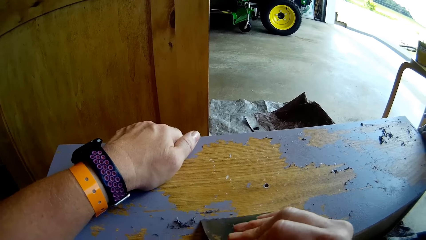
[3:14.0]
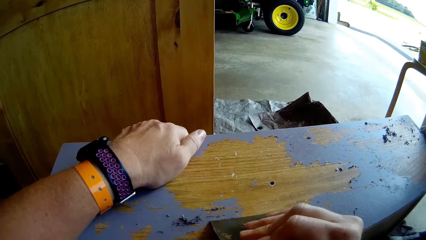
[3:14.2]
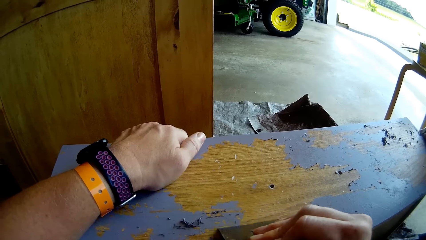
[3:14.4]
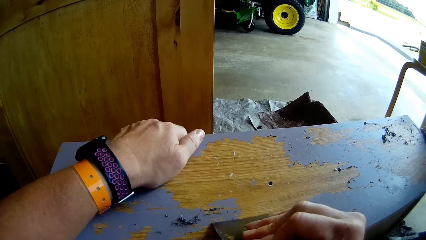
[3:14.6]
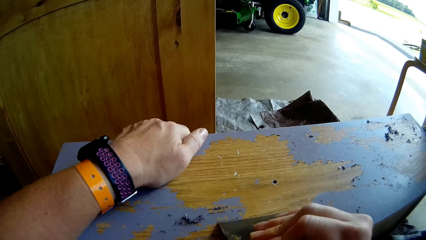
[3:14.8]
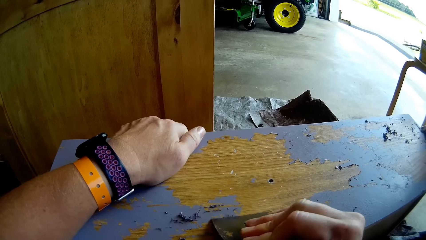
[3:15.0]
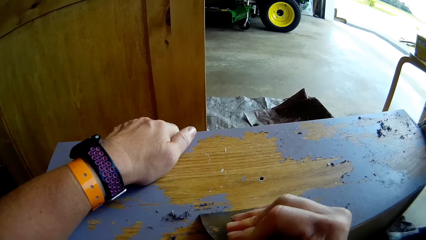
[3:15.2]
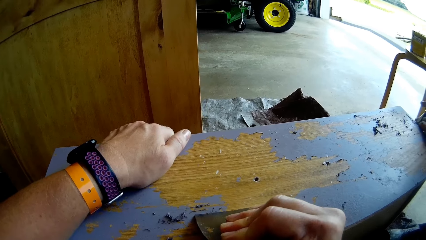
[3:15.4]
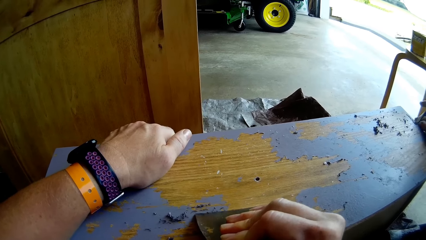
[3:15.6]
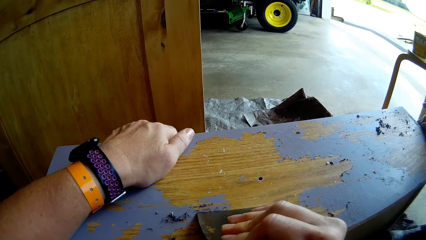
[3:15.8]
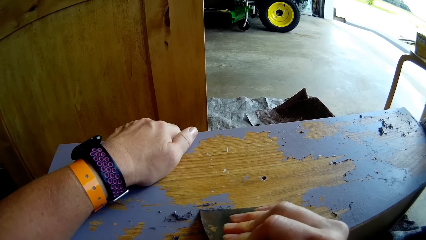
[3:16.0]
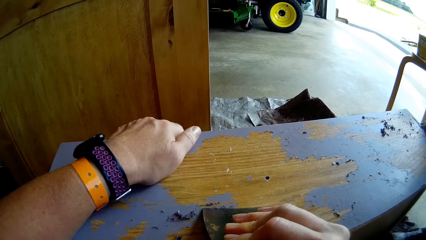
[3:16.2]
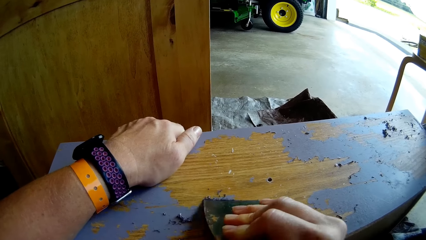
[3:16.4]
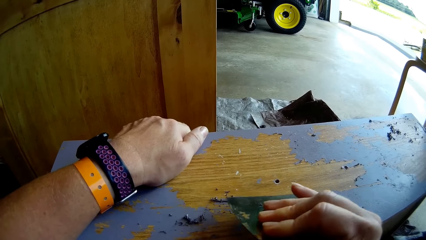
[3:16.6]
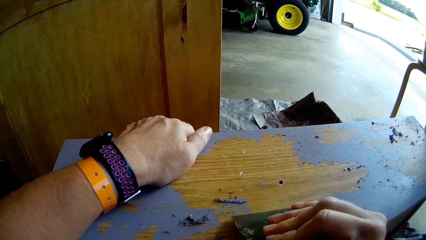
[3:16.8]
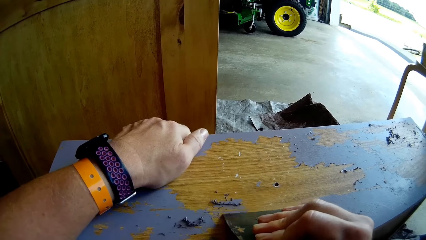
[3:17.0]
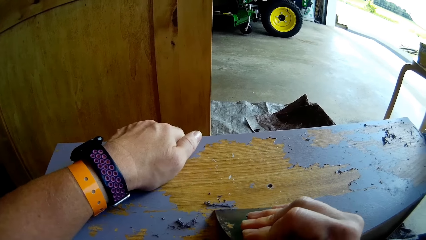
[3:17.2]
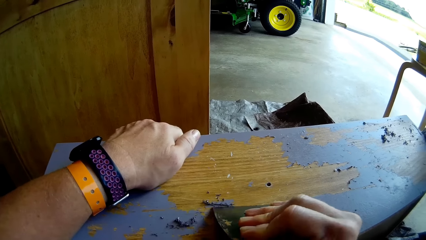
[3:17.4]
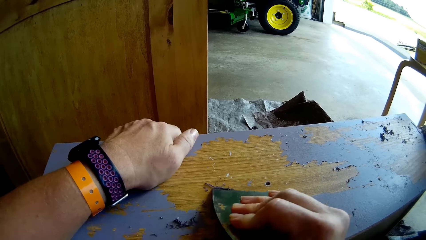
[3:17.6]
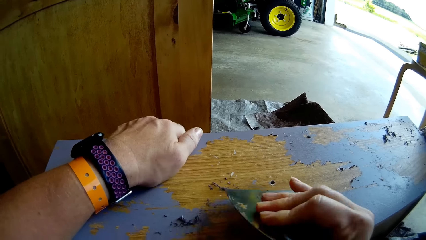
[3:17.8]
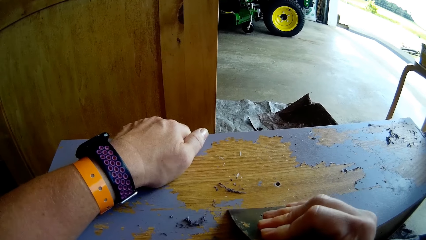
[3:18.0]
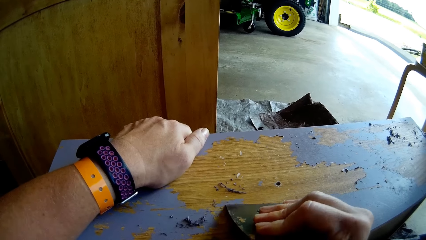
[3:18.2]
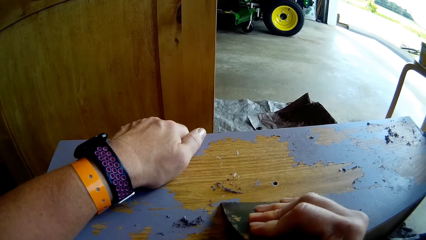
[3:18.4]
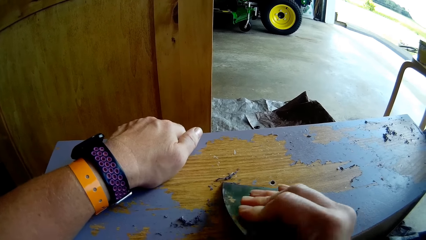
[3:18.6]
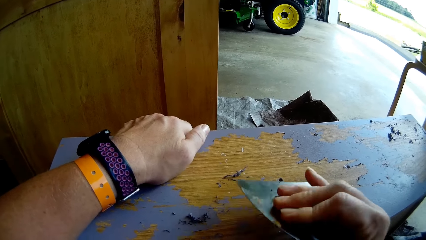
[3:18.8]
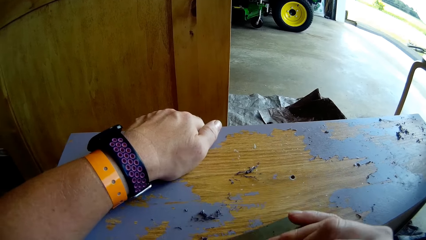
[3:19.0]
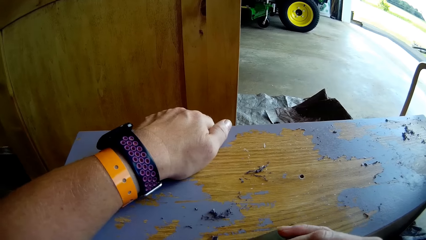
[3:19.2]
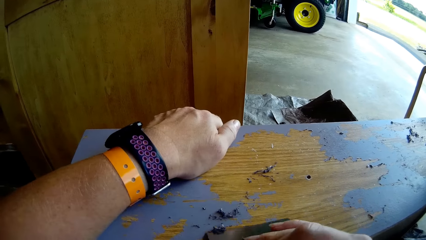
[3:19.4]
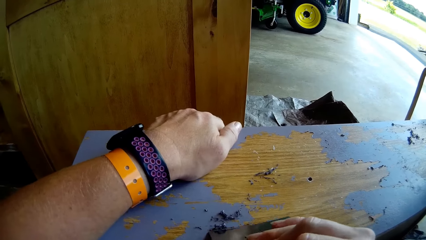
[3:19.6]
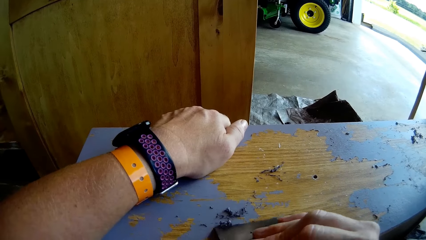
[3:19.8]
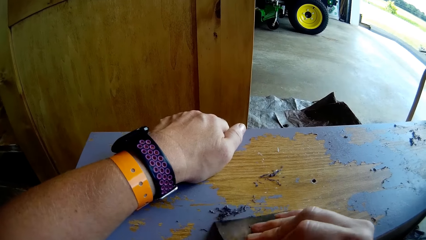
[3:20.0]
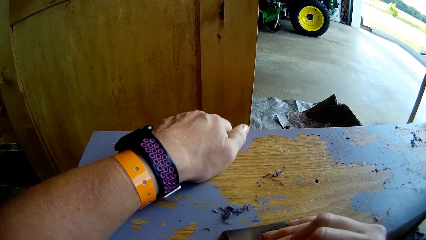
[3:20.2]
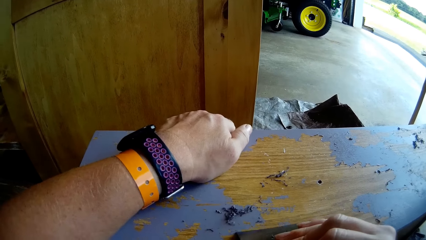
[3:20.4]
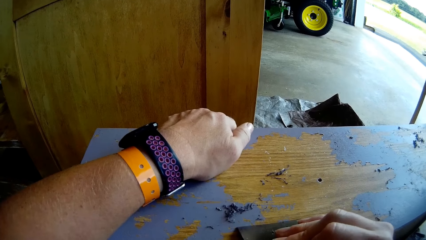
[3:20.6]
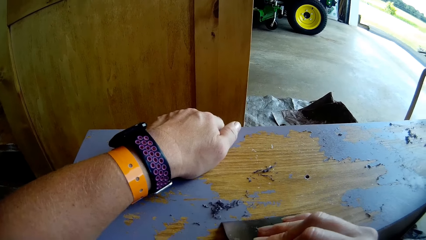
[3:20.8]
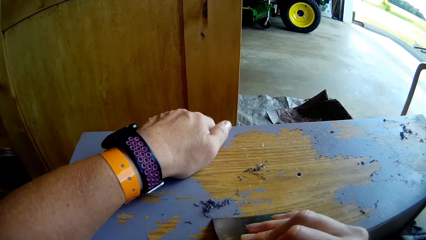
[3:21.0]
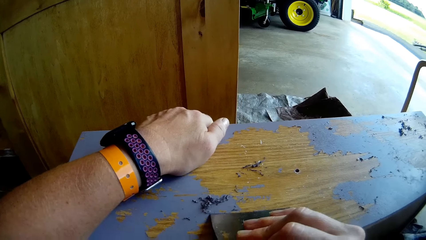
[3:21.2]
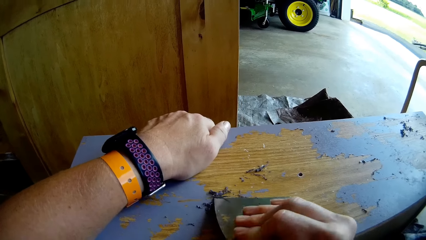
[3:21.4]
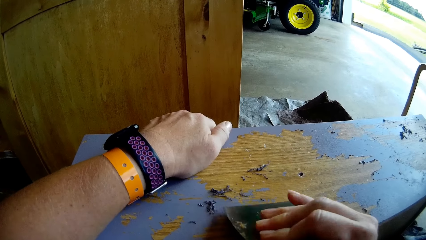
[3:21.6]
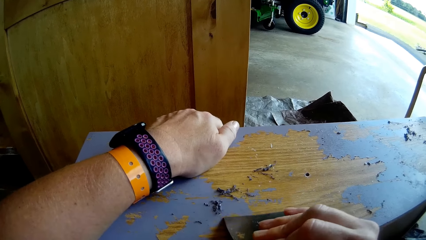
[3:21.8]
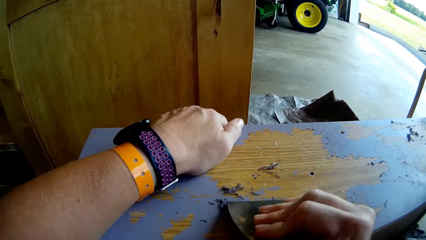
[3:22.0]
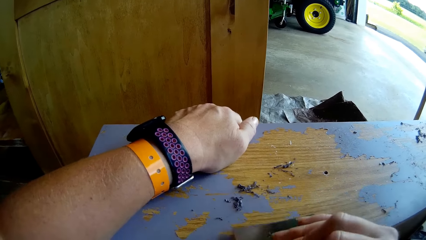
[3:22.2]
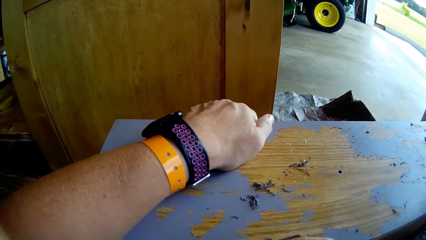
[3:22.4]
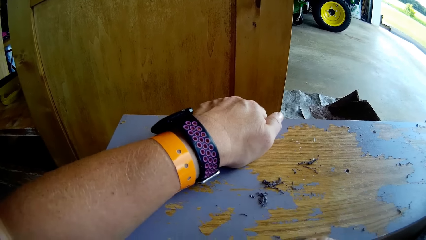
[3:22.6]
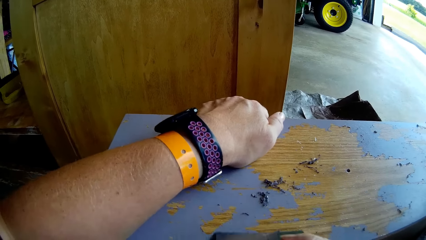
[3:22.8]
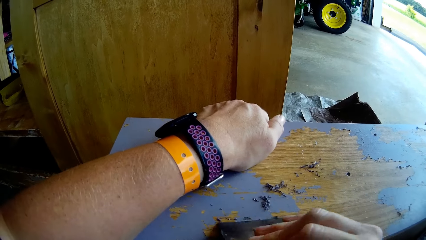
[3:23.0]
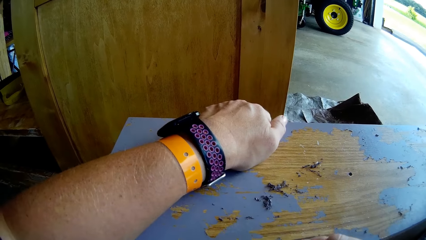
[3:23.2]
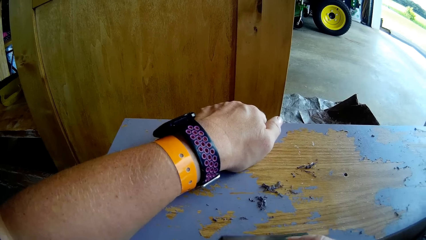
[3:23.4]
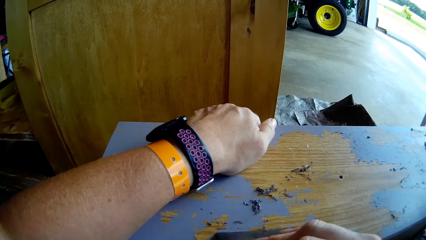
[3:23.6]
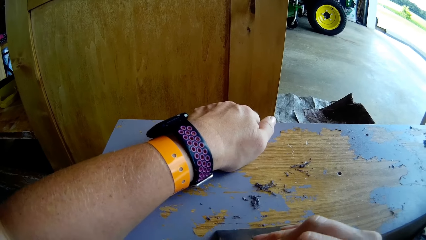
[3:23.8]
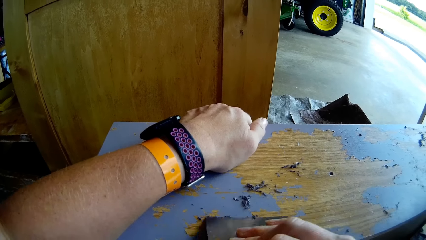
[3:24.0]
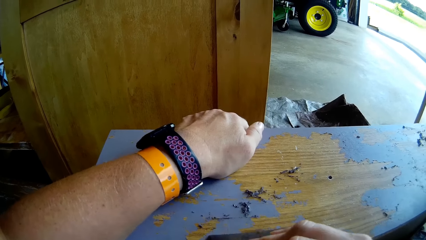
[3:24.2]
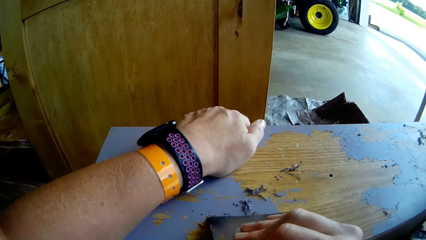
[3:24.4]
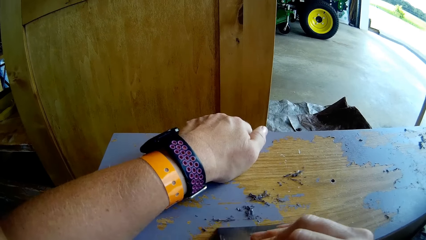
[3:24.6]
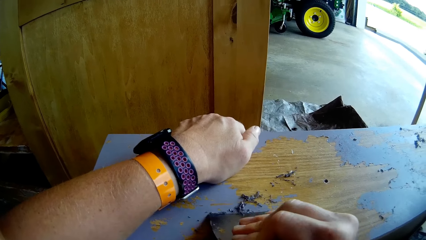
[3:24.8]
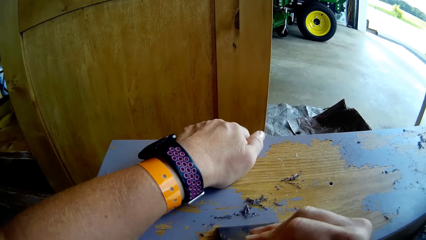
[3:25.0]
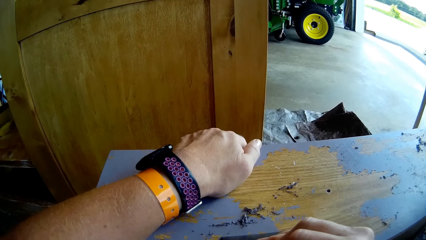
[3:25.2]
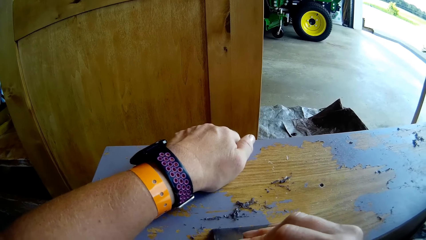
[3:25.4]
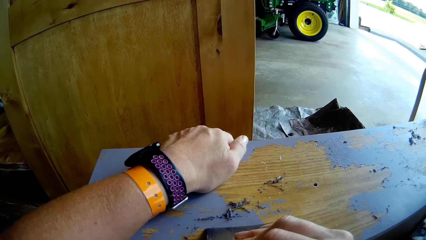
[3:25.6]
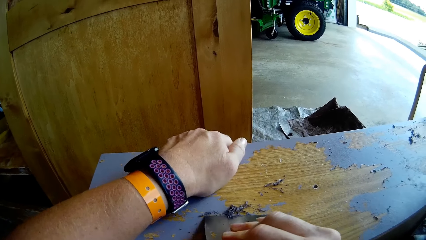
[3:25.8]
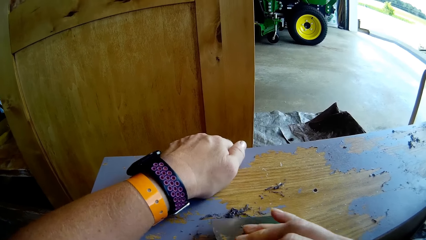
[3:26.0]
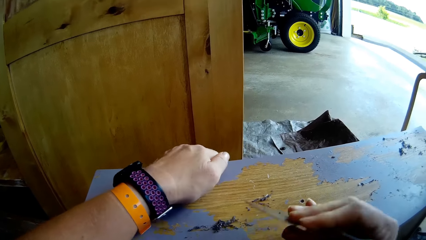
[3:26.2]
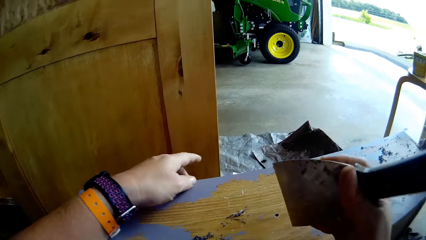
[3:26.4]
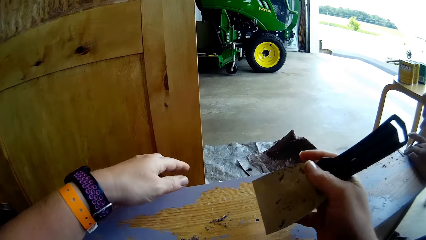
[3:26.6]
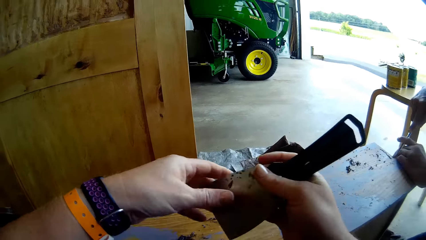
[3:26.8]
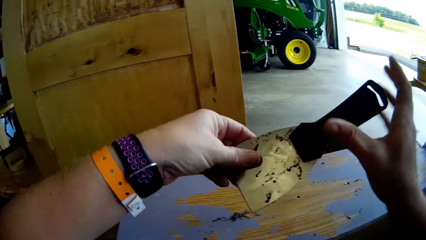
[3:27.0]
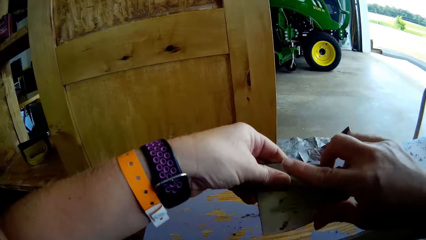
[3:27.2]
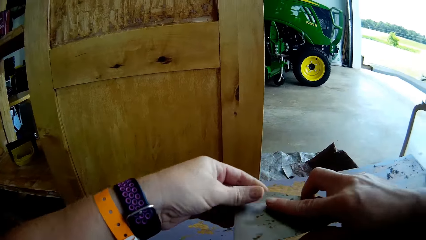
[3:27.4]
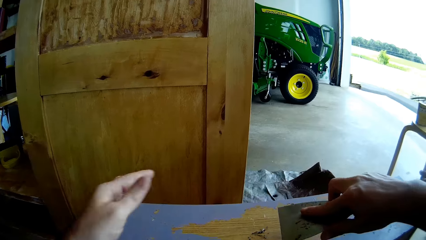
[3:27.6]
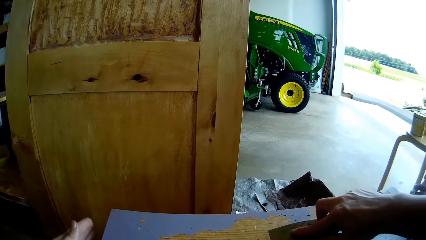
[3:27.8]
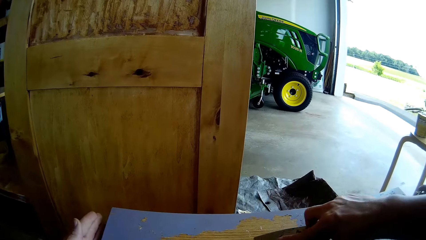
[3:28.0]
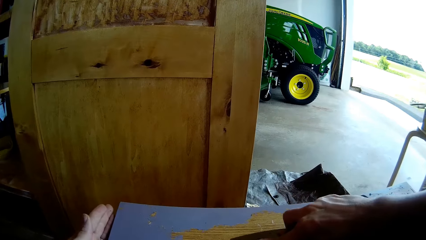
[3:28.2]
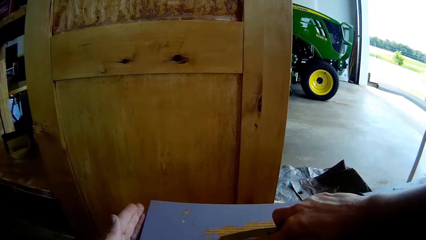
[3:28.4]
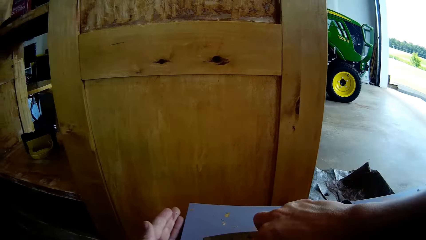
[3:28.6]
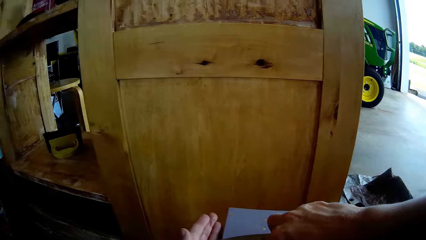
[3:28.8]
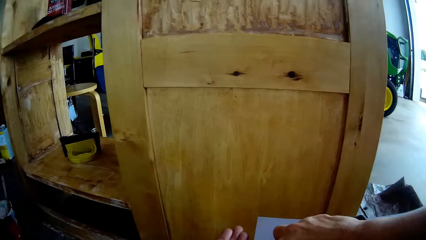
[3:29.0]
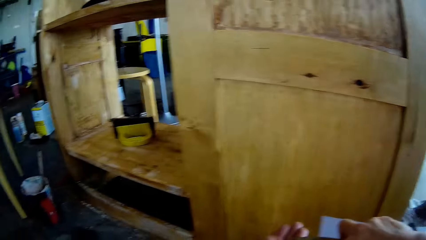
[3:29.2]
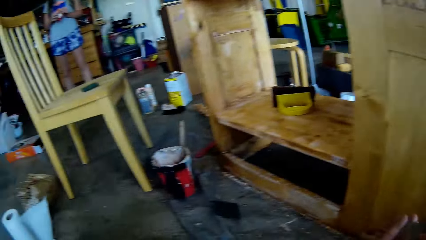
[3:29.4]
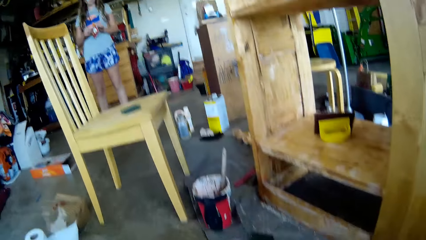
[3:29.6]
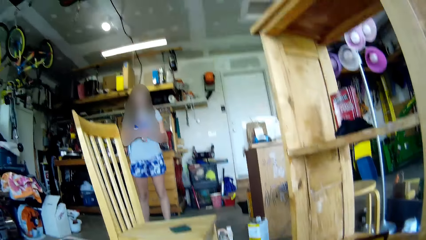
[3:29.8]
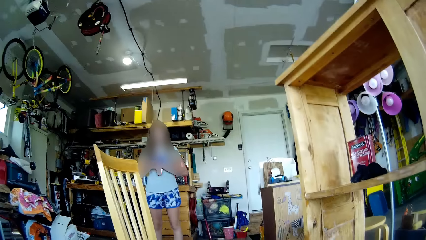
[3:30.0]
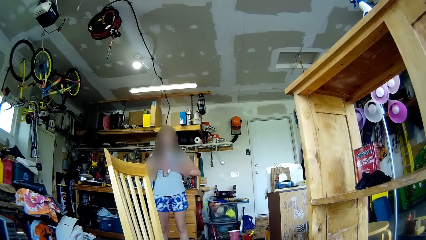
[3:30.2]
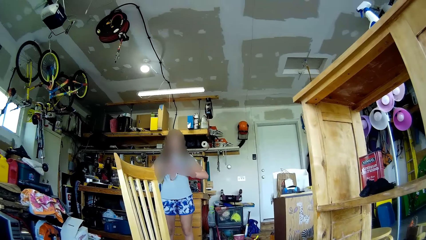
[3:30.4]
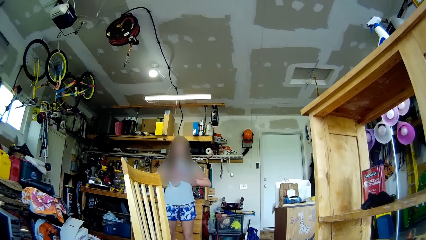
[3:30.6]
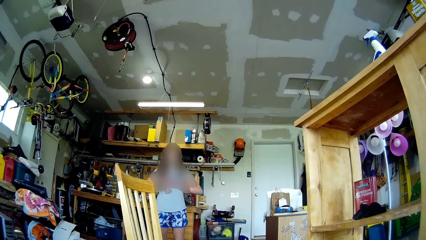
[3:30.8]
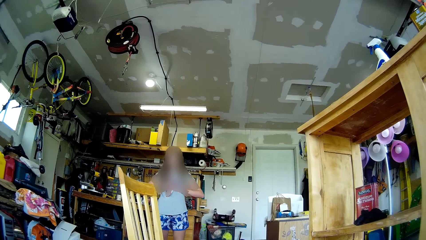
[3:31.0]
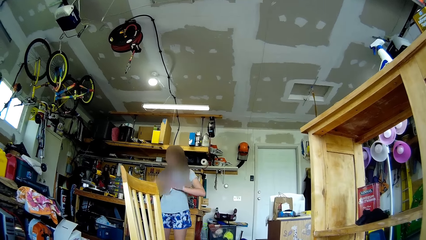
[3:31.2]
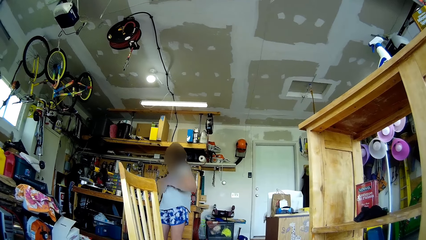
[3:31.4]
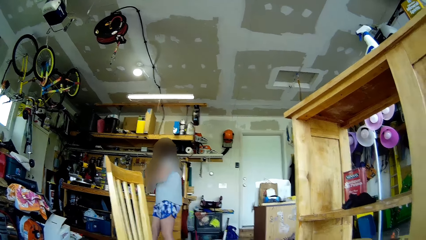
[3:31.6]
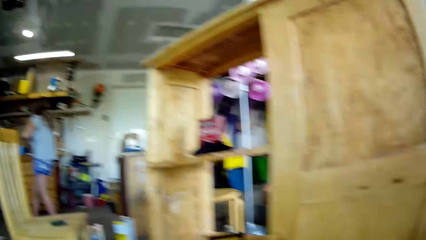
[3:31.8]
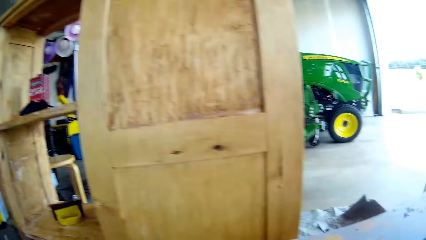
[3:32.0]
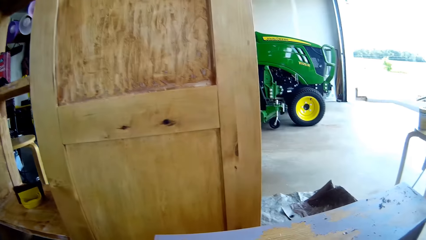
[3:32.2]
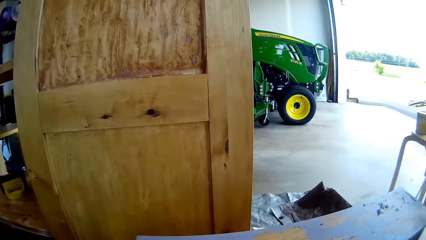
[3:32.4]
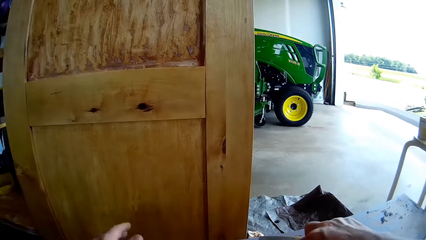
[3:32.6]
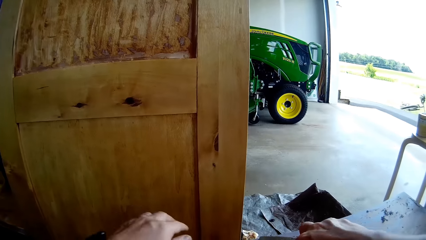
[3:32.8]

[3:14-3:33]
A man scrapes paint from the table with a screwdriver. The camera wearer converses with the man. They wipe paint from the putty knife with a hand. They scrape paint from the table with the knife. They converse with a lady. The lady gestures at the camera wearer. She walks back in the room.
